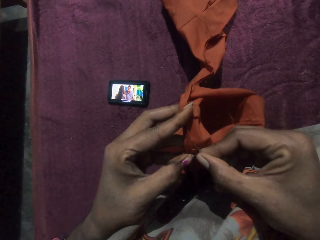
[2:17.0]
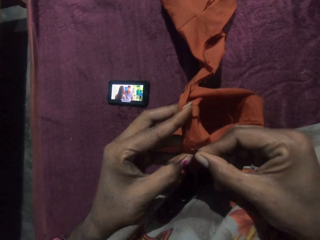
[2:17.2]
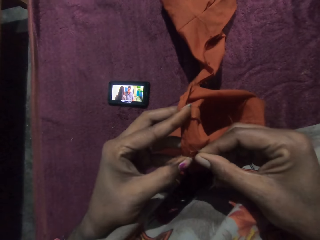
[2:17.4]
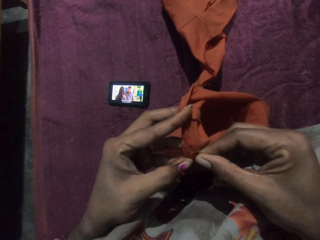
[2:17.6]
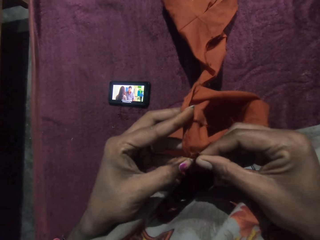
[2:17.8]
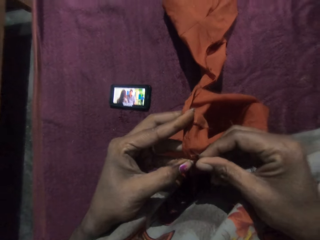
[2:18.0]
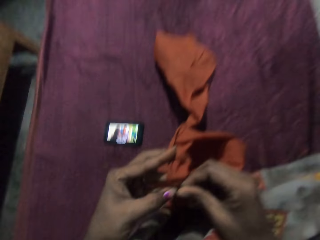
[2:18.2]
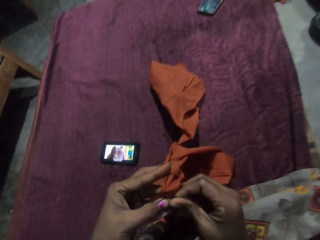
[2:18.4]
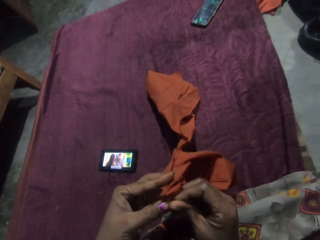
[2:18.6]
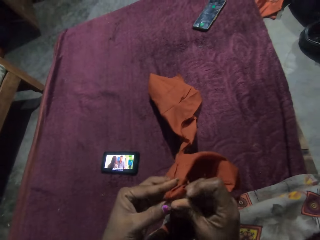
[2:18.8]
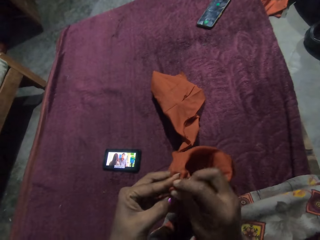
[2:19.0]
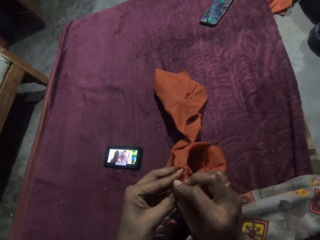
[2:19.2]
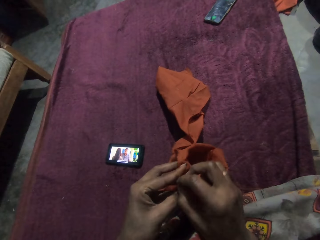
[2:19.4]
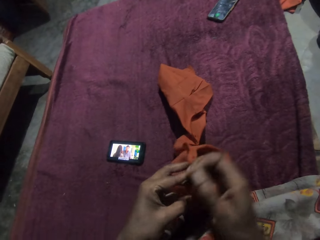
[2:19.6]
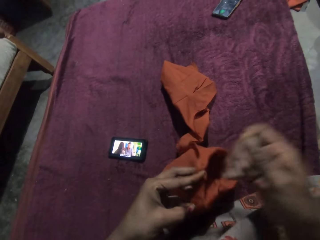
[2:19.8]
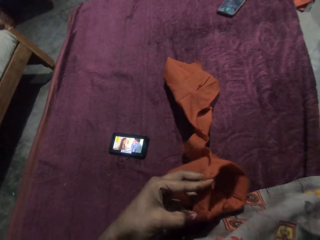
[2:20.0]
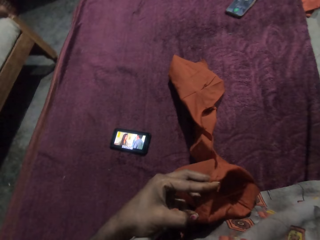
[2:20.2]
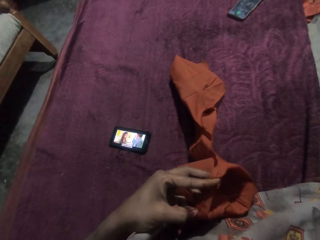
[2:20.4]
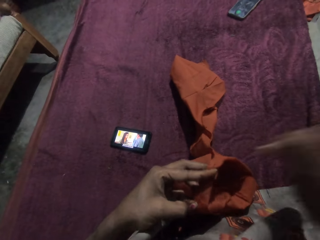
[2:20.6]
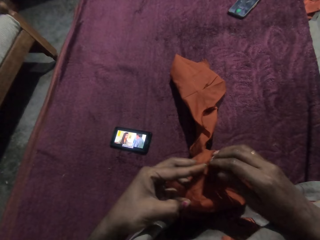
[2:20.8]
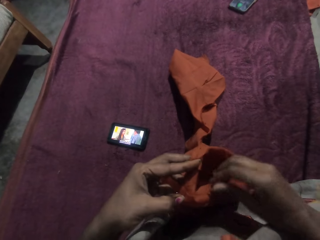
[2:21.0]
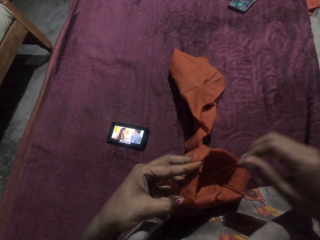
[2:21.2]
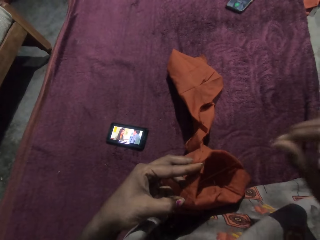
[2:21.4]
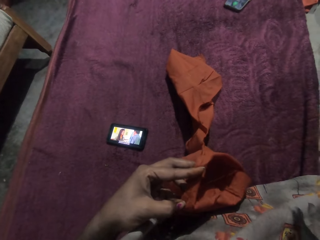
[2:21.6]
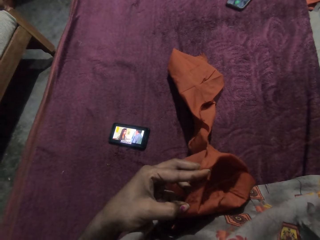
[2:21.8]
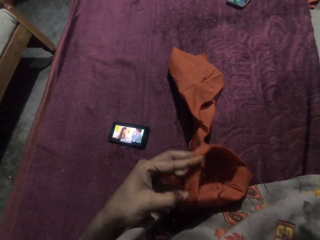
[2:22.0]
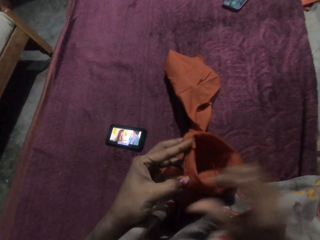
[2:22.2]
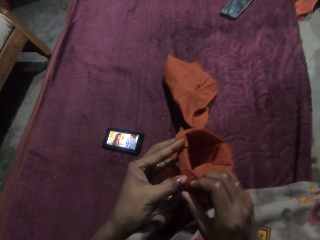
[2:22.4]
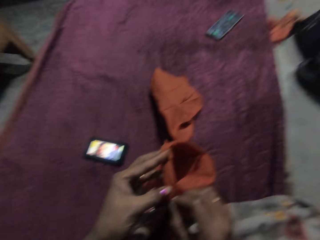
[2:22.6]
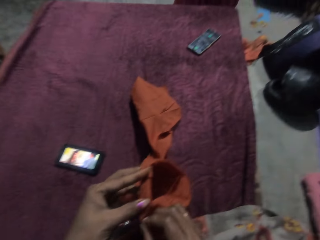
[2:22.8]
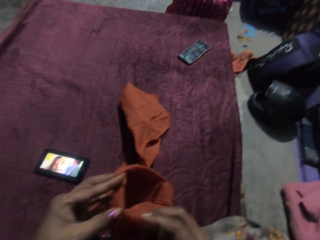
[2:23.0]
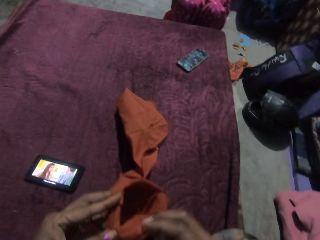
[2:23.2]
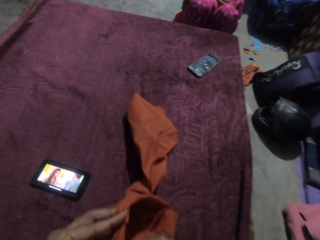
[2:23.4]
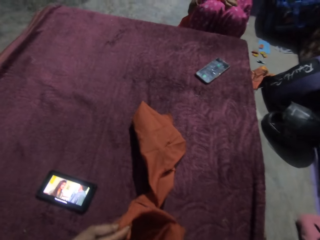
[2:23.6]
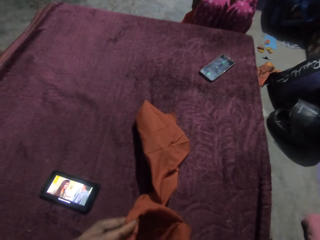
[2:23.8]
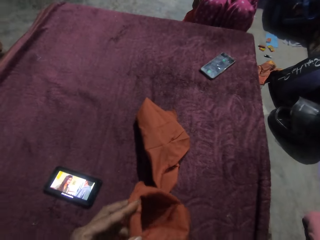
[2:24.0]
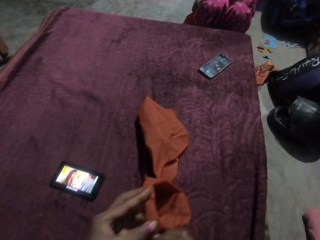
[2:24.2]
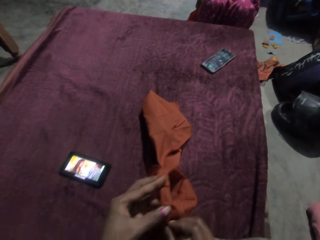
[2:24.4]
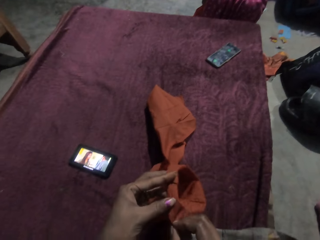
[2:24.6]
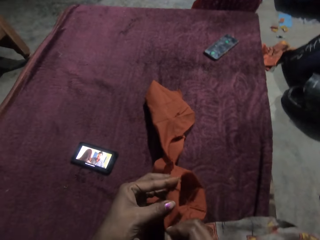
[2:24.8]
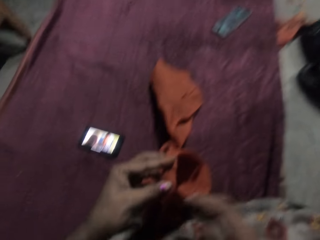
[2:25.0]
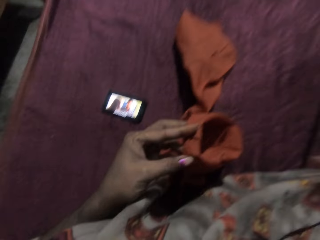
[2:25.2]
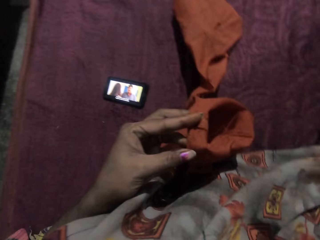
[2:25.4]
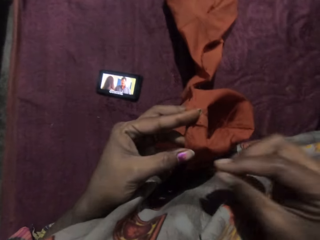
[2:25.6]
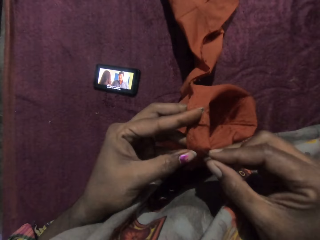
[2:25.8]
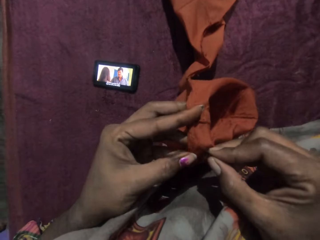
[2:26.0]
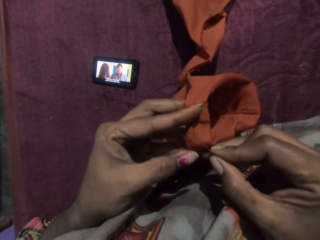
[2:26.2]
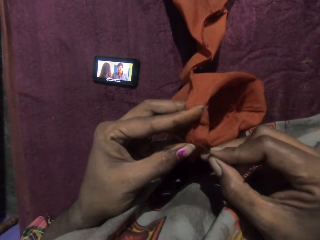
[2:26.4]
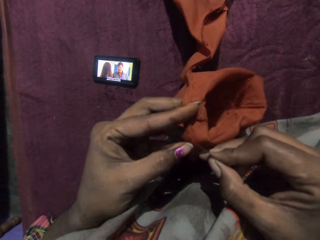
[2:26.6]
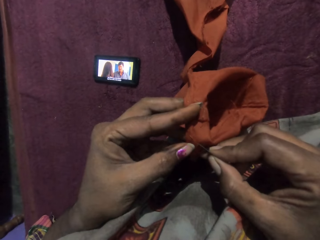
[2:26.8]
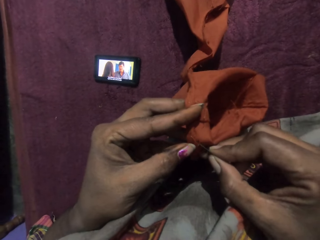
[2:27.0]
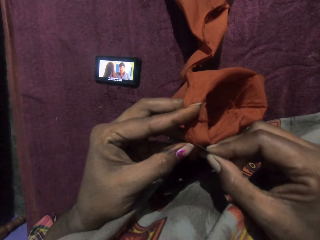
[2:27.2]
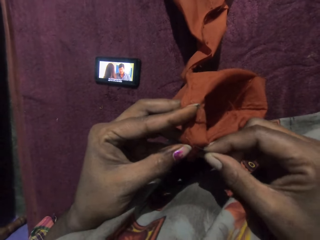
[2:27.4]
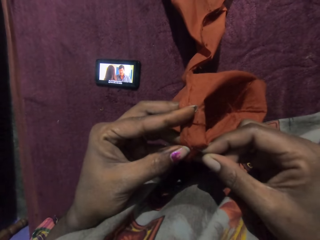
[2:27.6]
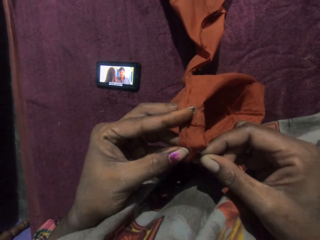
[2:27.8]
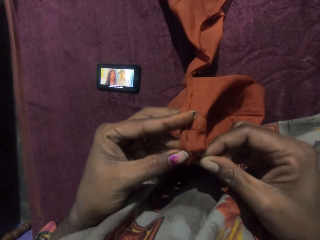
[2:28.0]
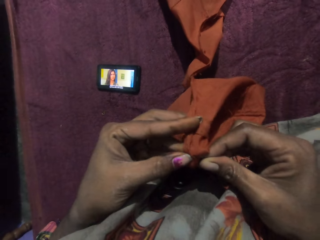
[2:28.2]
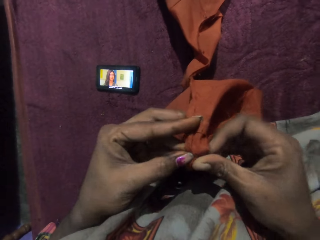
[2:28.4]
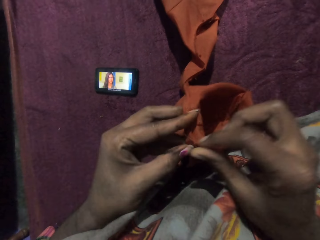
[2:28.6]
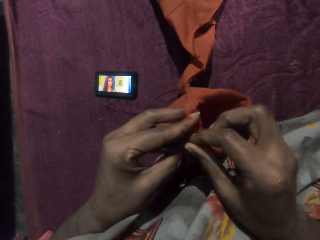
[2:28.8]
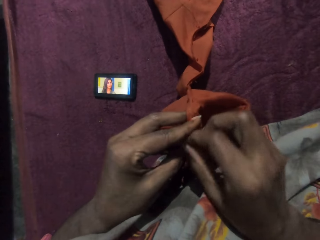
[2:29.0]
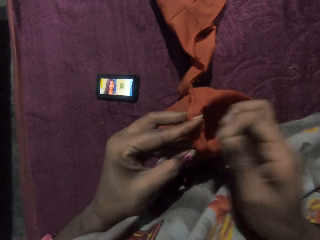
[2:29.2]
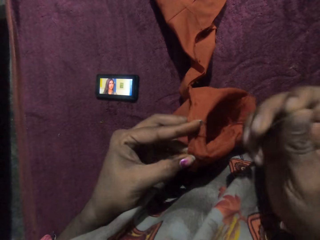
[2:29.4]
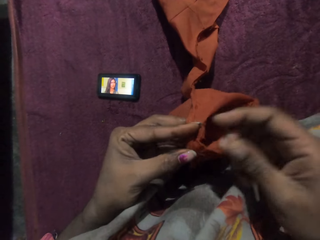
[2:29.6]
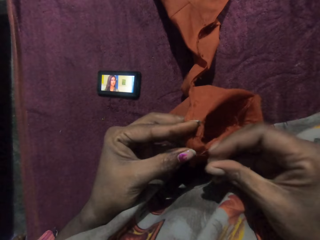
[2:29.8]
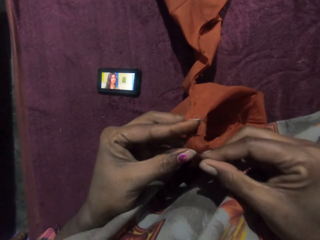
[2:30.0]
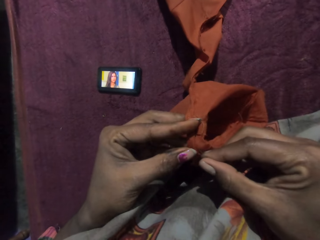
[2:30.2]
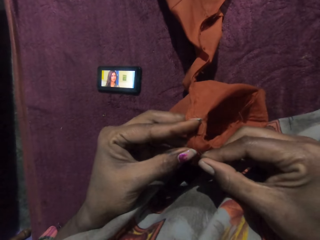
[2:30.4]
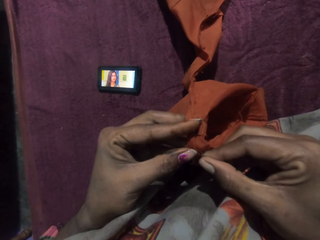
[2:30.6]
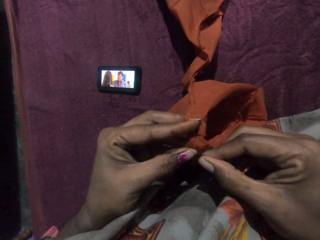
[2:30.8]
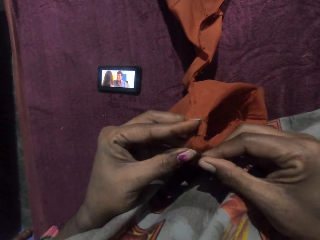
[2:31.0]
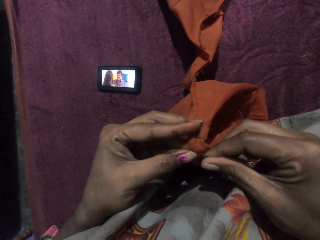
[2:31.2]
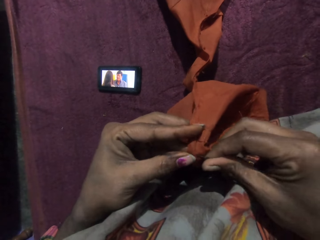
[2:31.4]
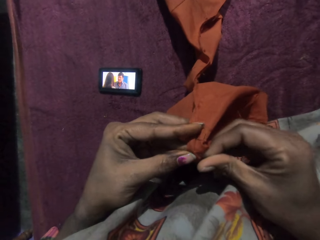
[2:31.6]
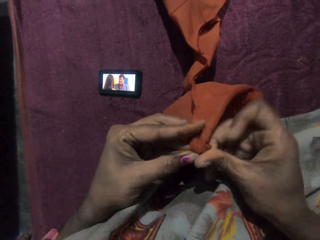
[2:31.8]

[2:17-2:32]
The camera wearer adjusts the piece of cloth in her left hand with her right hand. She sews the piece of cloth in her left hand with the needle and the thread in her right hand.

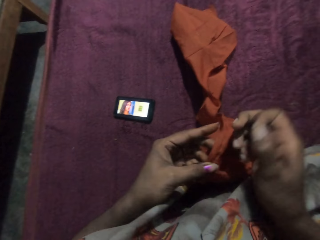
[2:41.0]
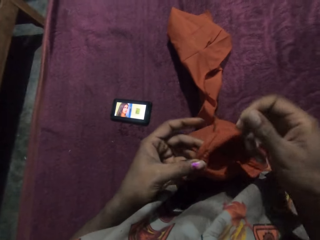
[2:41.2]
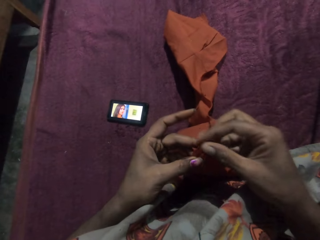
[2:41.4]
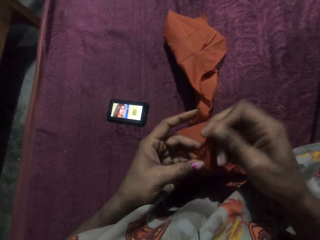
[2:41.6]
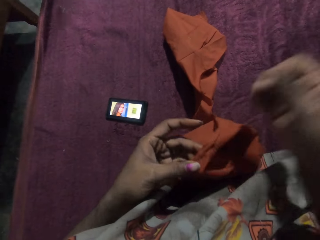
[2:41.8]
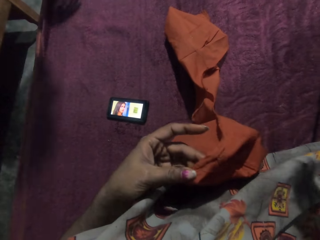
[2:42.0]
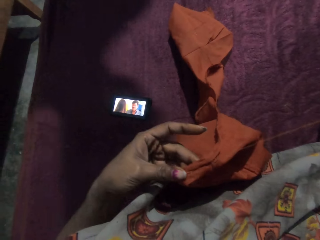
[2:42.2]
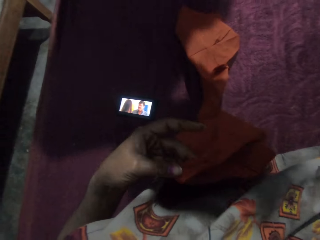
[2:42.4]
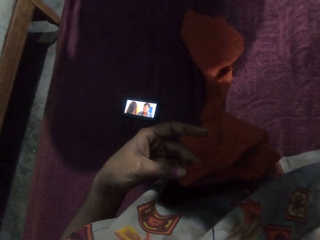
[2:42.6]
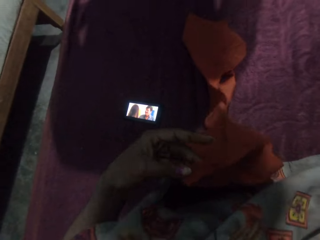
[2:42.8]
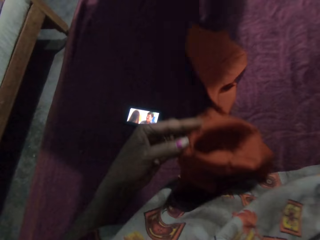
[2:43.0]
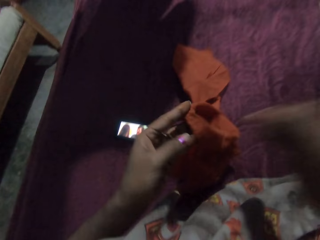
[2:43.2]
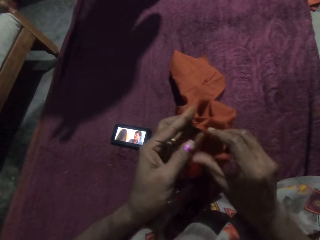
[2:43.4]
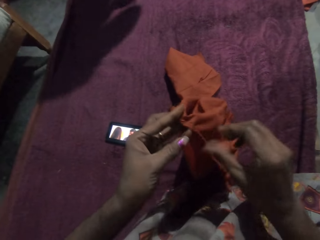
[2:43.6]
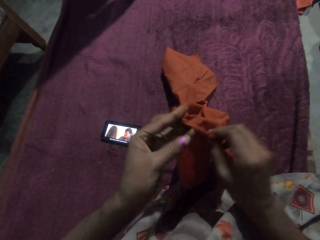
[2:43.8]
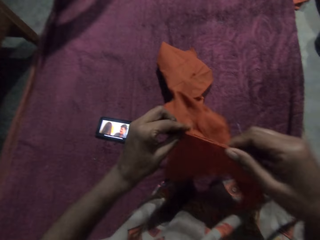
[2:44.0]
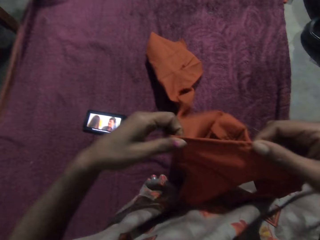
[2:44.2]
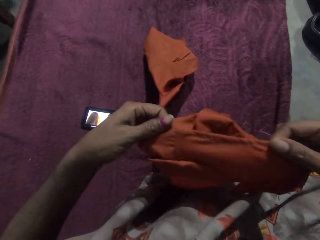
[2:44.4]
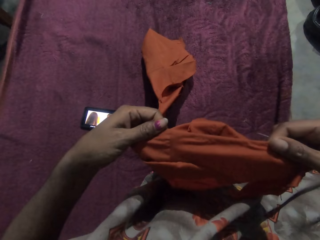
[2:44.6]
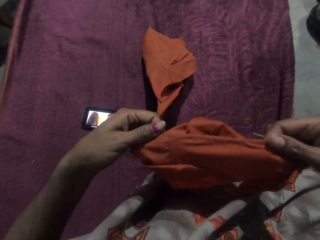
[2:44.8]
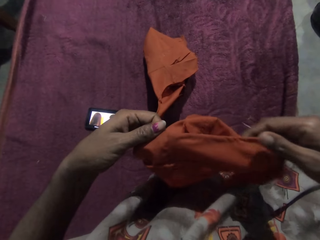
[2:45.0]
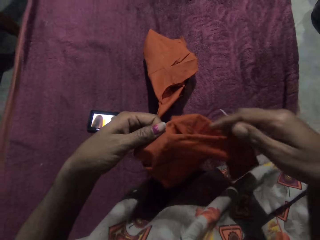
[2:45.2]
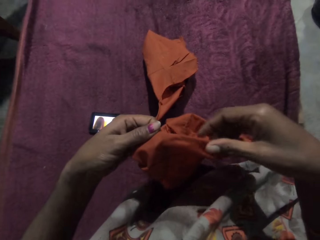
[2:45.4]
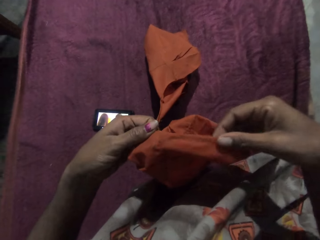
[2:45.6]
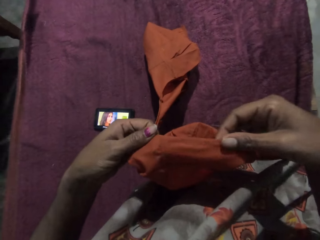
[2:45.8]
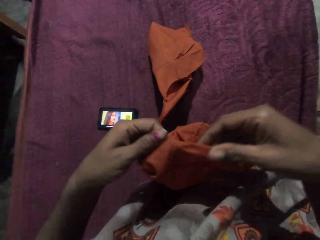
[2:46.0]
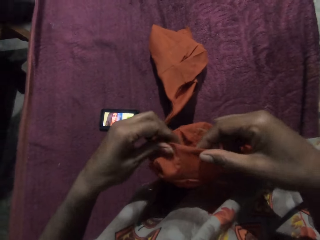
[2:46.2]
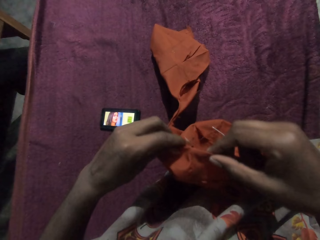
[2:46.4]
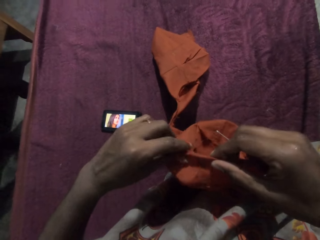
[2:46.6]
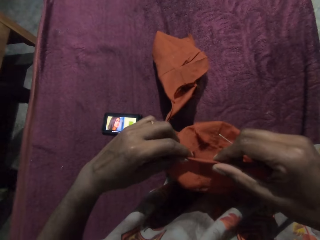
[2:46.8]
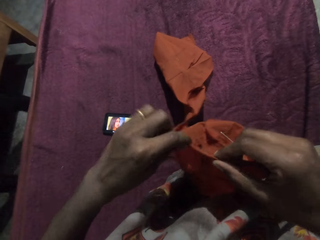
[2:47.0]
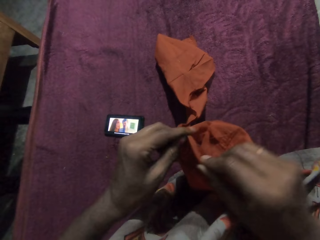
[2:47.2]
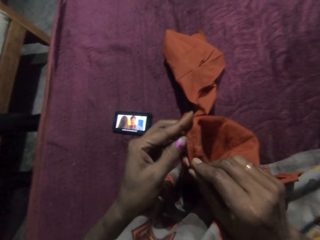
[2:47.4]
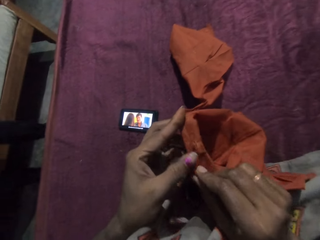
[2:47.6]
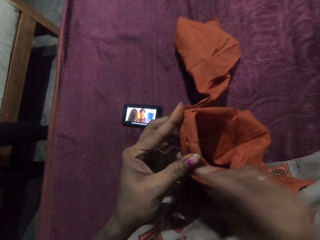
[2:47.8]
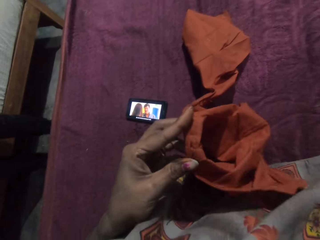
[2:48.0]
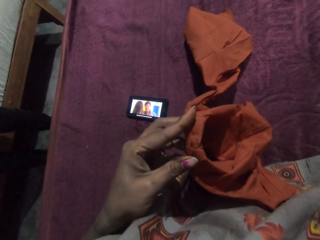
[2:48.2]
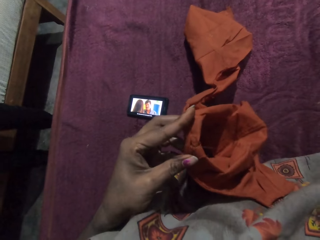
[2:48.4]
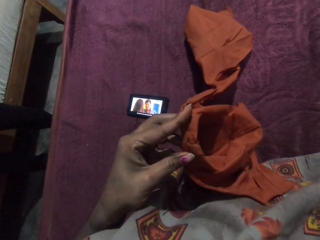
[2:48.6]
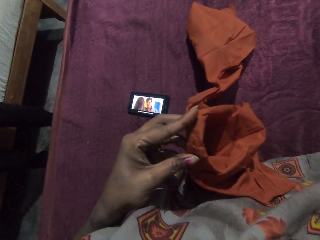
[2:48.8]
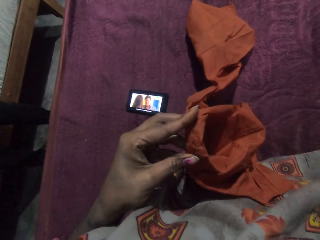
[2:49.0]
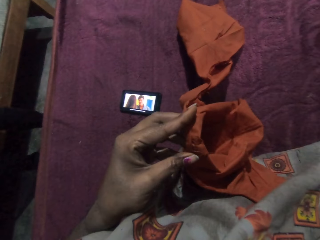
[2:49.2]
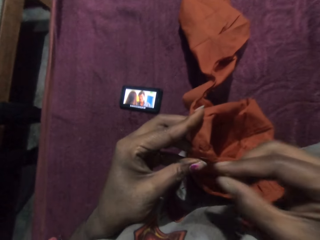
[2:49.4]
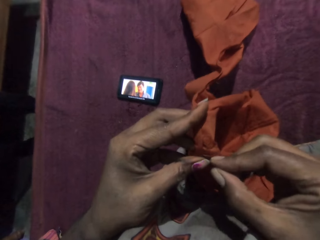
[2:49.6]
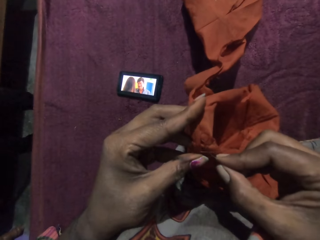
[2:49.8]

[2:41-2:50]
The camera wearer examines the piece of cloth with both hands.
